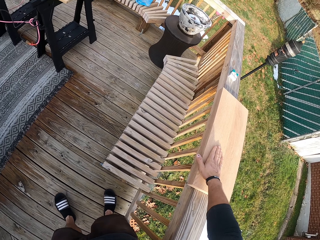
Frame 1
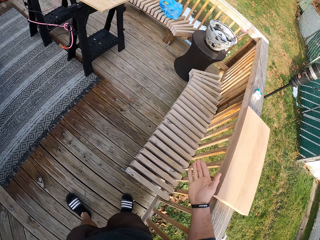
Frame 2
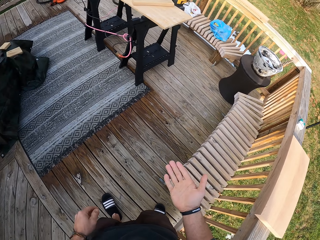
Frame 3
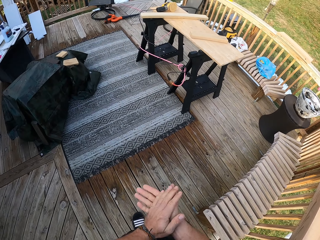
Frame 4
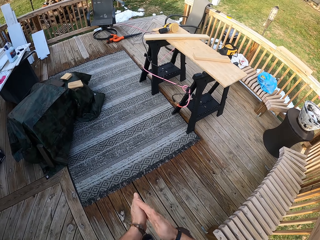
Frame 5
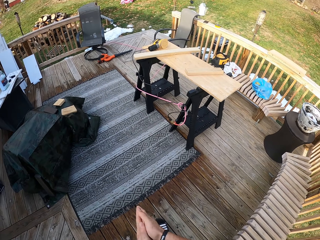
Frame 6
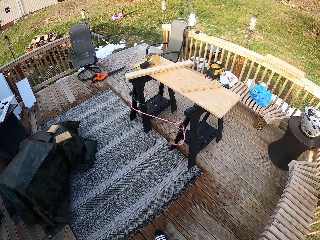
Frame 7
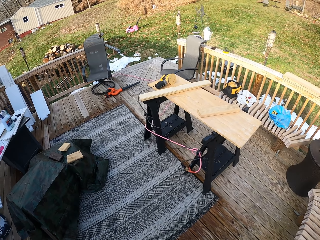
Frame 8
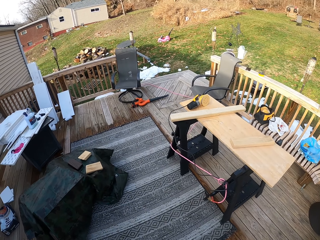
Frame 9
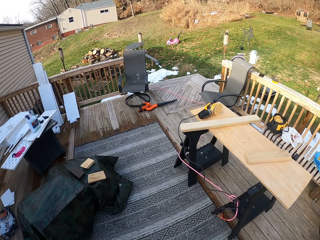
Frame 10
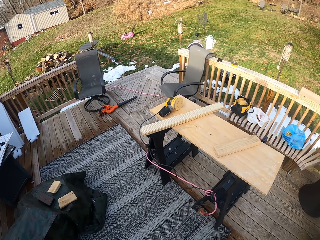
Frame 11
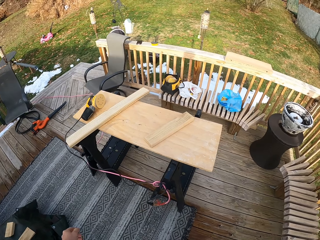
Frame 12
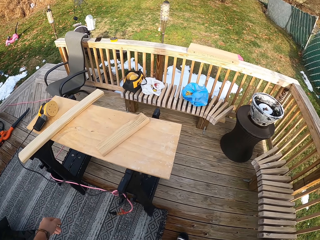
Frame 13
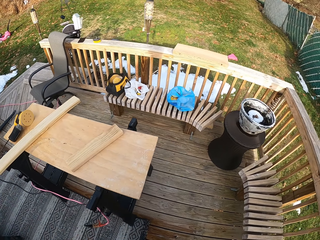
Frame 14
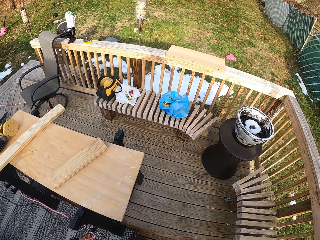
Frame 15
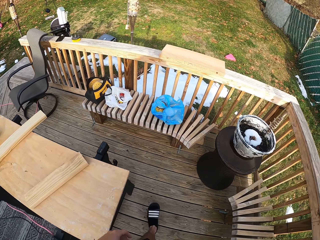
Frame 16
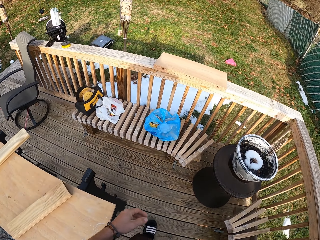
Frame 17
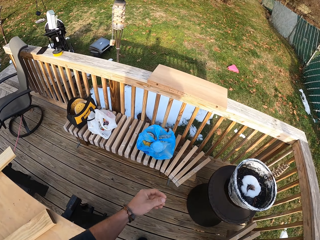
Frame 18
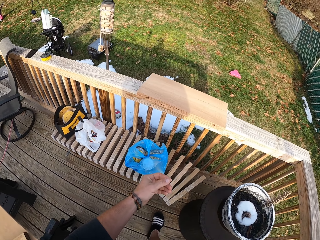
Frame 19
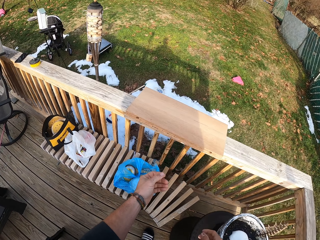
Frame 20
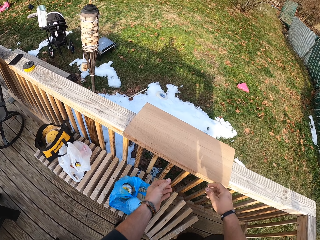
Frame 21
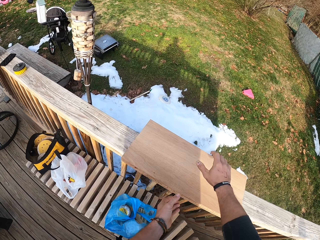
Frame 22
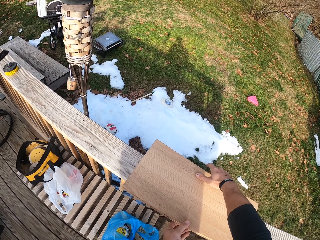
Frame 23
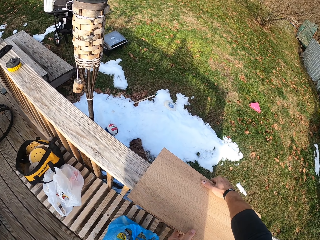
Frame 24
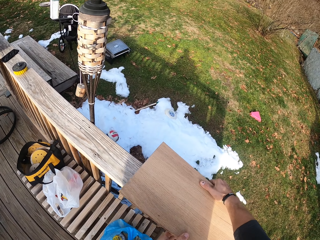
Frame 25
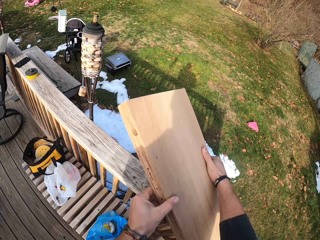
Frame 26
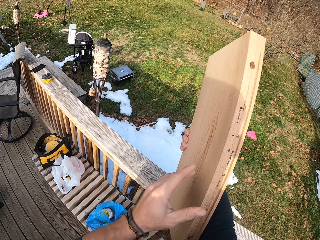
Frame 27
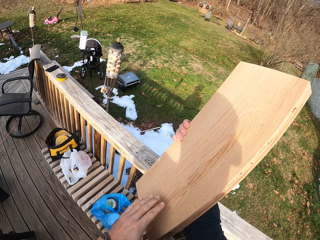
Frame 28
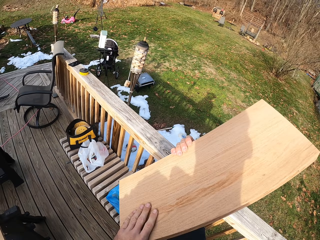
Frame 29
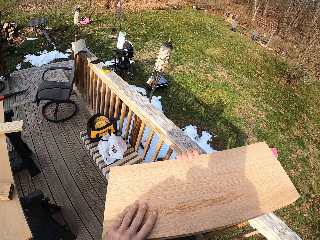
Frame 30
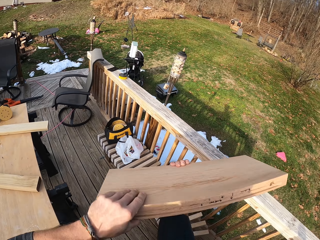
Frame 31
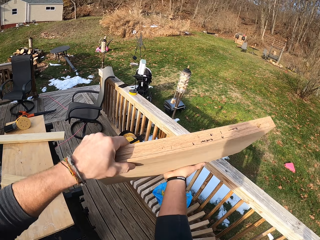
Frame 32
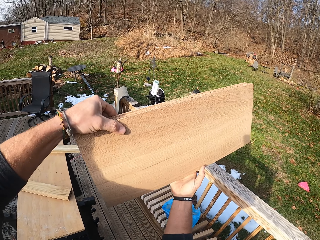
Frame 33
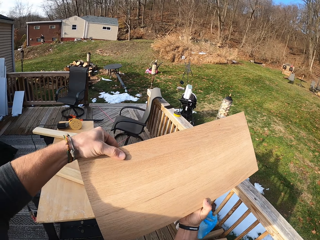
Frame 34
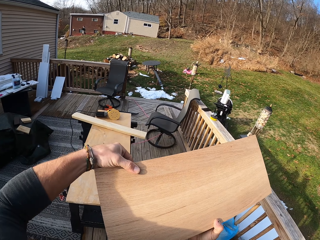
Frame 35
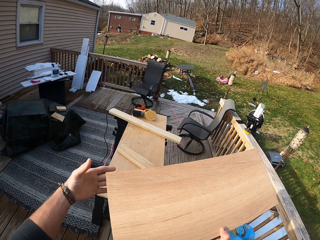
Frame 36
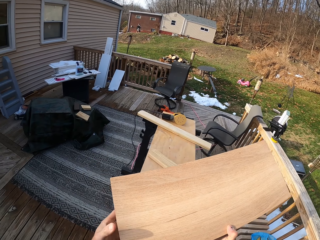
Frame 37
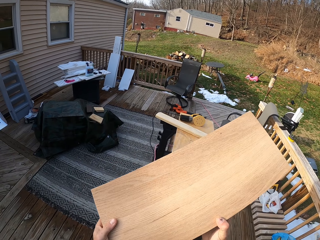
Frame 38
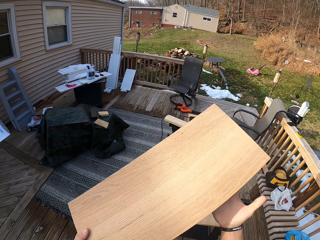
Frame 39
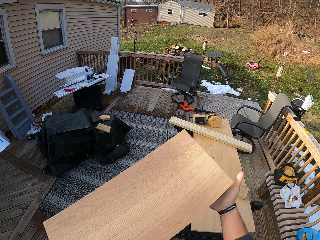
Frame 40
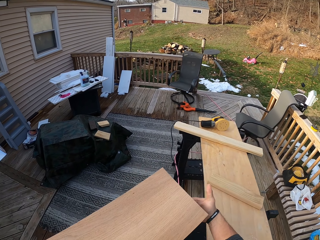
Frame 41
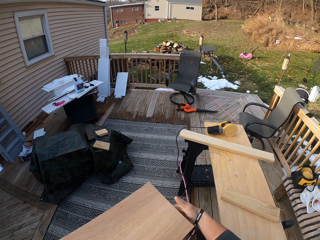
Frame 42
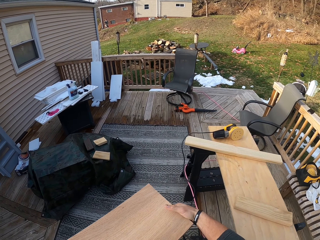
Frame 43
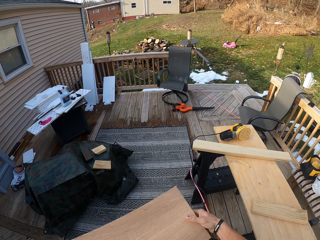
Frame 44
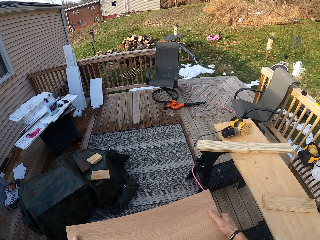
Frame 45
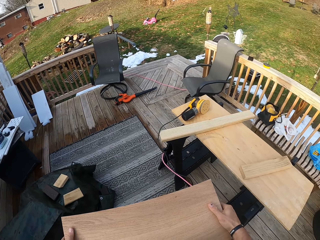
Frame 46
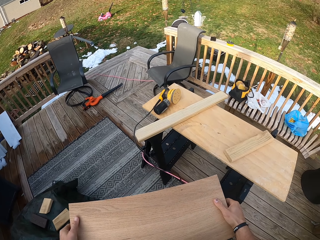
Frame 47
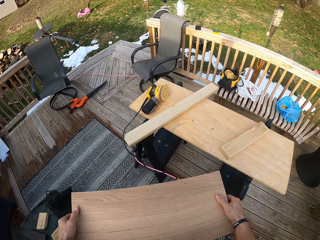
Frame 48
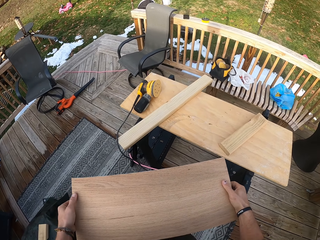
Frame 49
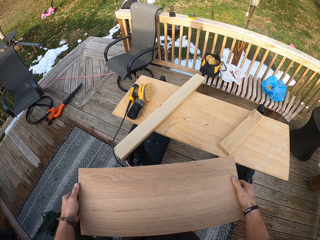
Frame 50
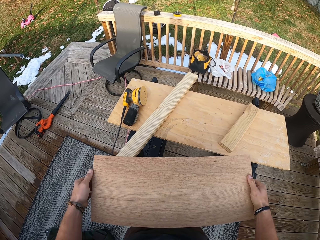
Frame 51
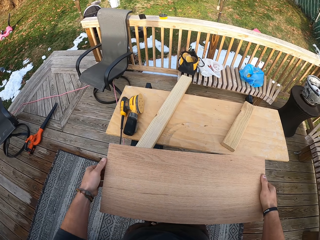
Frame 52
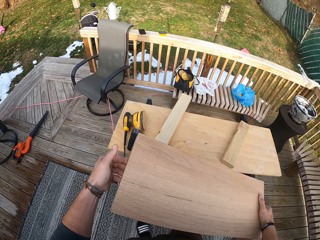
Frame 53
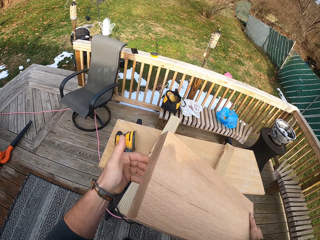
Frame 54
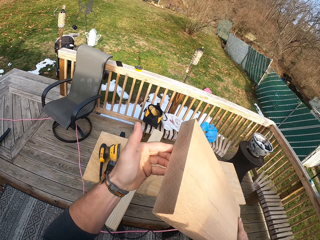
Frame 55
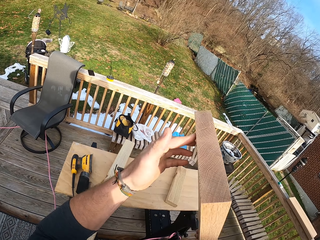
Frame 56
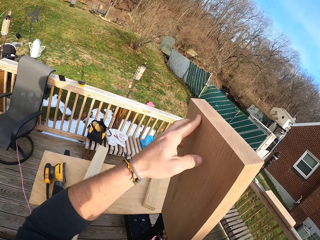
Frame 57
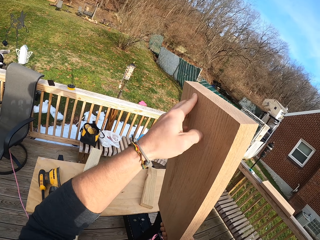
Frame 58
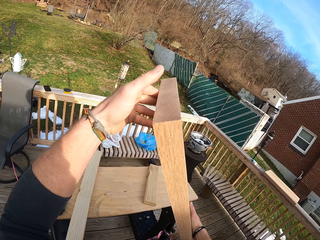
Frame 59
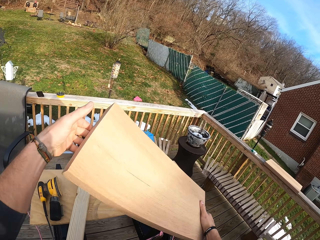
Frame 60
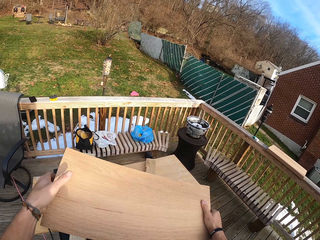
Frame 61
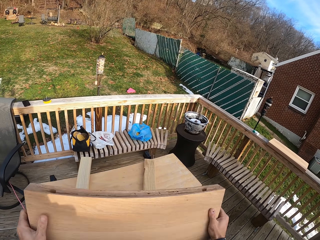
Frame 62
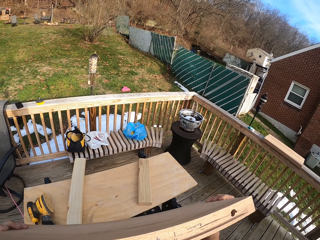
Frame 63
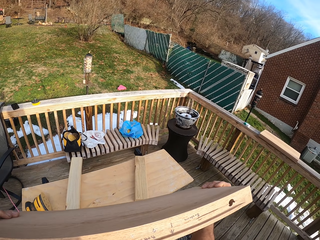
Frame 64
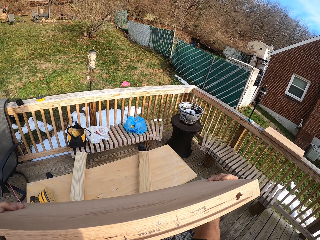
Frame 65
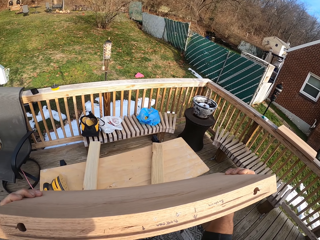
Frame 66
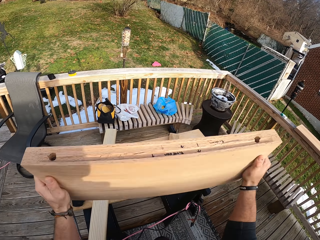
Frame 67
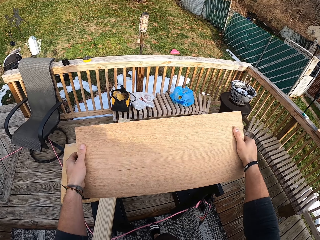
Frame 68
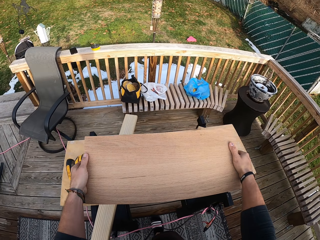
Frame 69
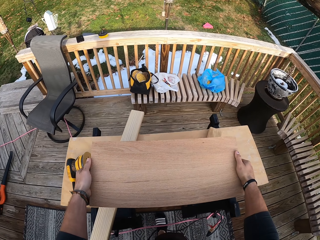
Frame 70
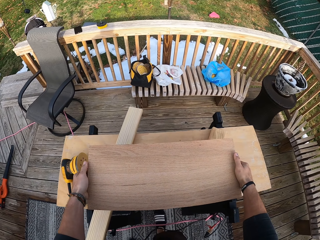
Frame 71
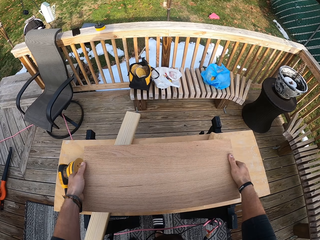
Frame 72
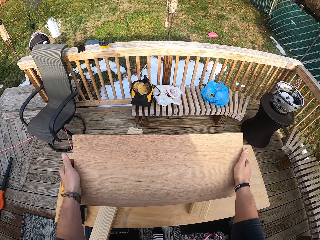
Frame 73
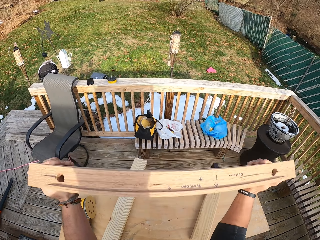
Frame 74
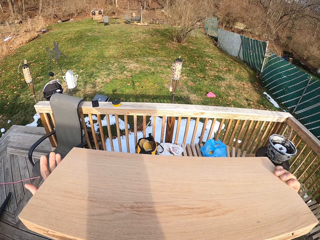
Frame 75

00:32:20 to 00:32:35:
The camera wearer rubs the wood on the deck railing with his right hand. He looks at his hand. He rubs both hands together. He walks around. He lifts the wood from the deck railing with both hands. He inspects the piece of wood. He holds the wood with his right hand. He holds the wood with both hands. He walks around. He inspects the piece of wood.

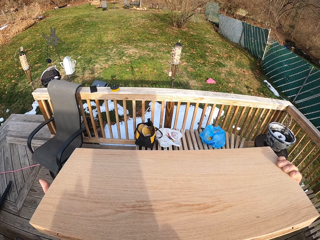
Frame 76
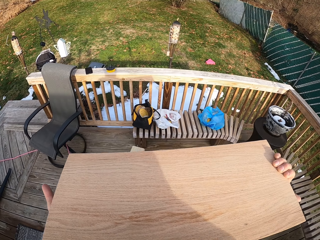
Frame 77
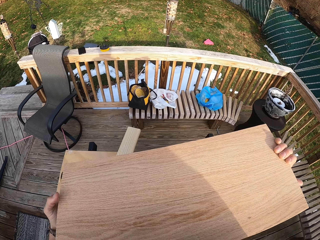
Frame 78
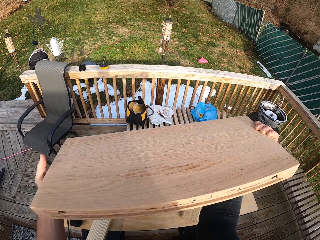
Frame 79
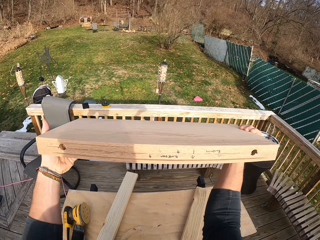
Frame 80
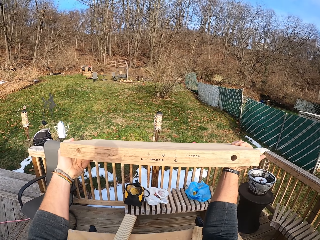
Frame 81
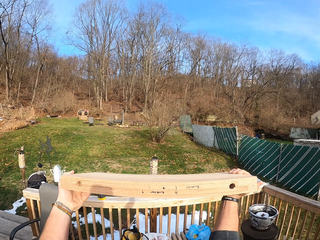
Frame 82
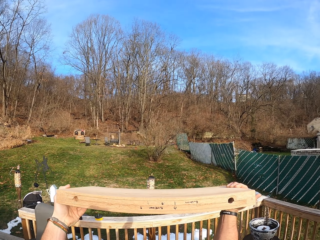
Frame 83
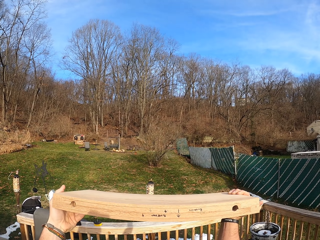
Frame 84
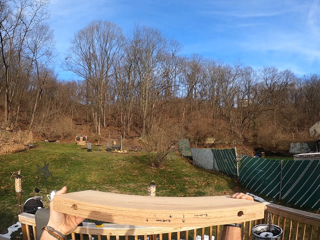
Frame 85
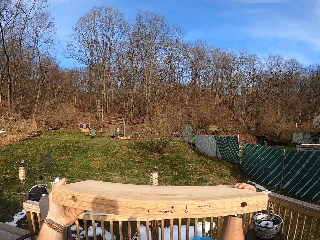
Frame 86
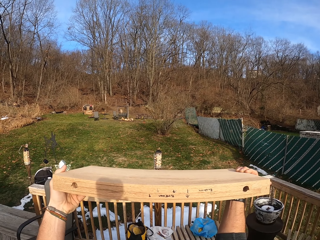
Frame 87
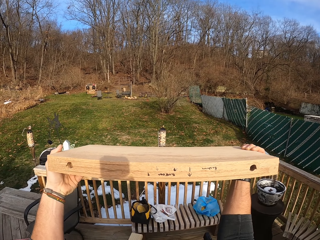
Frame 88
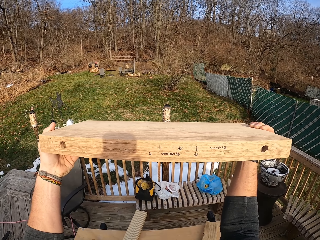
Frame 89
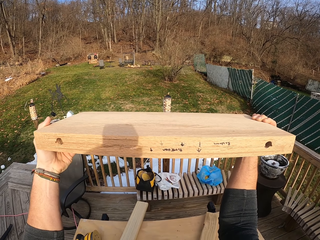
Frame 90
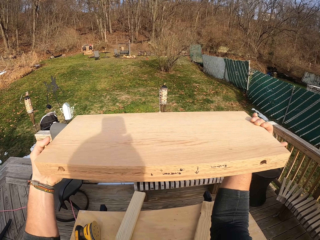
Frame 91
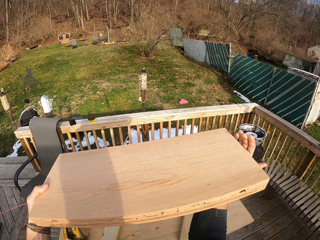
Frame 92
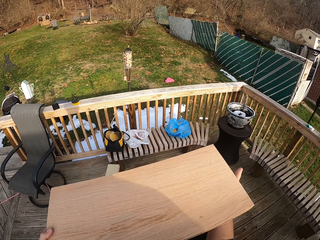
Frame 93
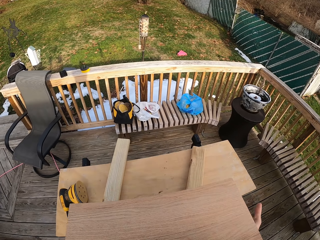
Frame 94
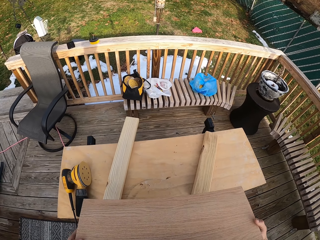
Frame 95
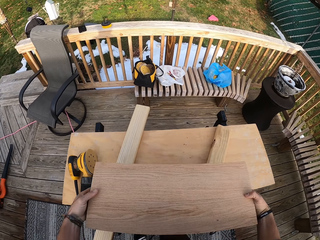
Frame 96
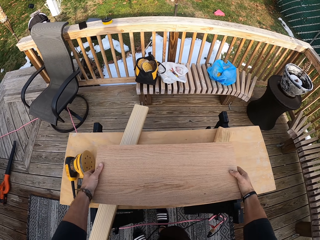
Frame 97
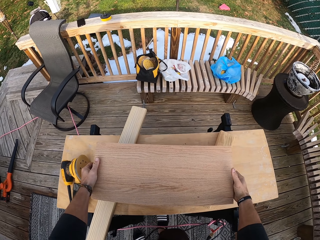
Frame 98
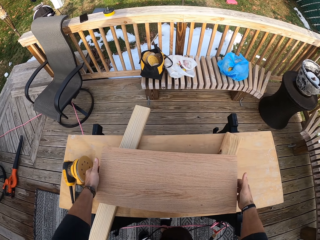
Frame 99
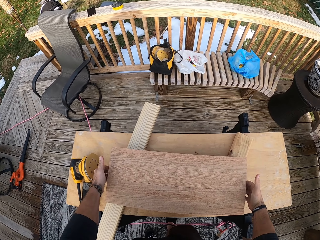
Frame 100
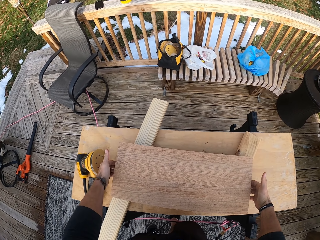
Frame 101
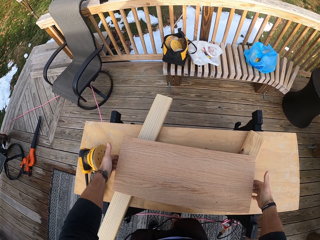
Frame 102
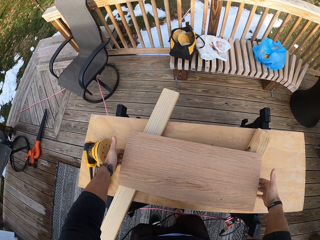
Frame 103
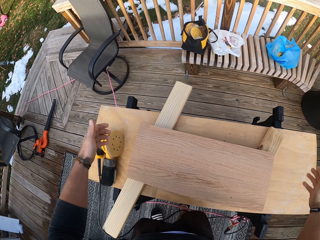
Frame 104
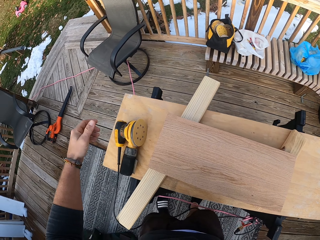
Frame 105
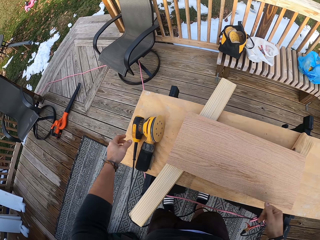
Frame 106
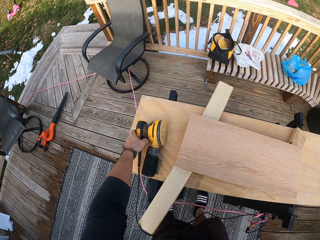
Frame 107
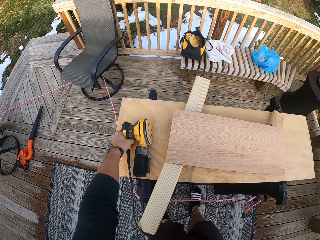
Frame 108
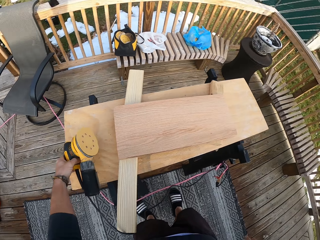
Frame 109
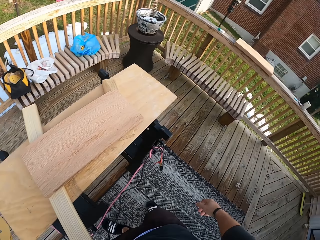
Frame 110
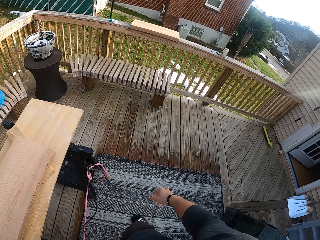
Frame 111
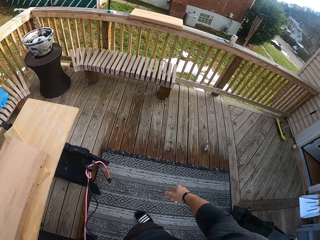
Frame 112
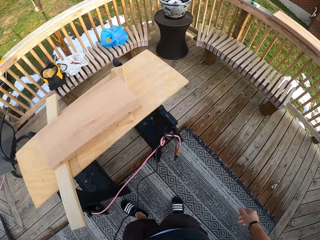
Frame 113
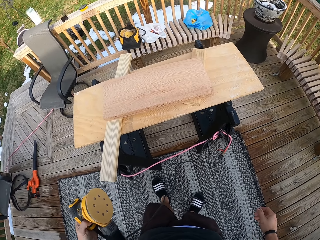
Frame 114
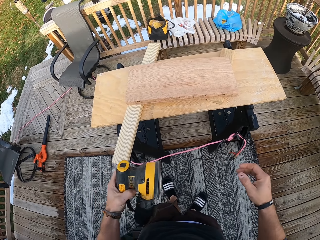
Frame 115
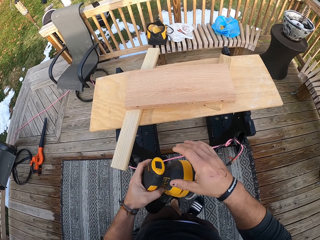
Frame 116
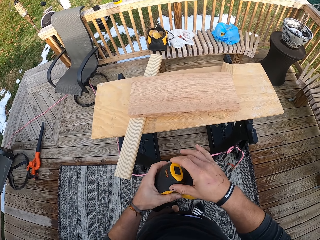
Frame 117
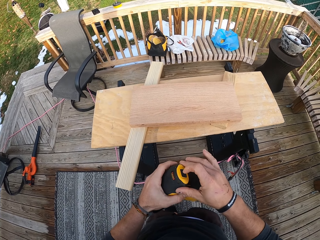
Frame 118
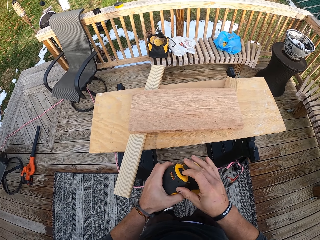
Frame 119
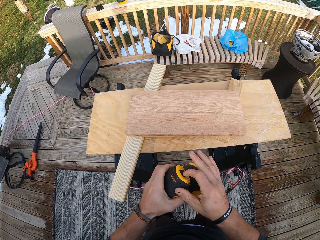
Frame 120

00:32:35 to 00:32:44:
The camera wearer drops the wood from both hands on the table. He picks up a wood sander from the table with his left hand. He looks around. He holds the wood sander with both hands.
